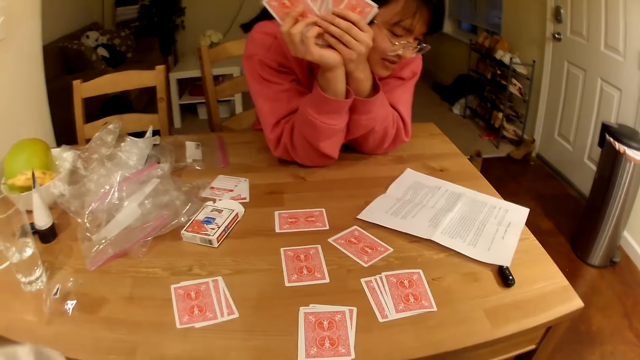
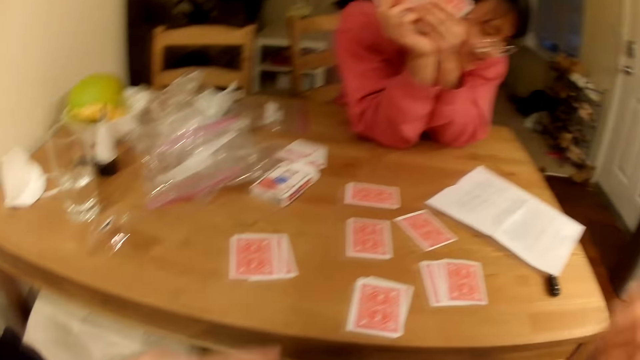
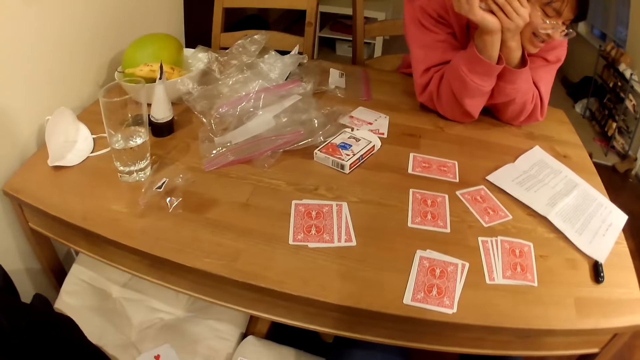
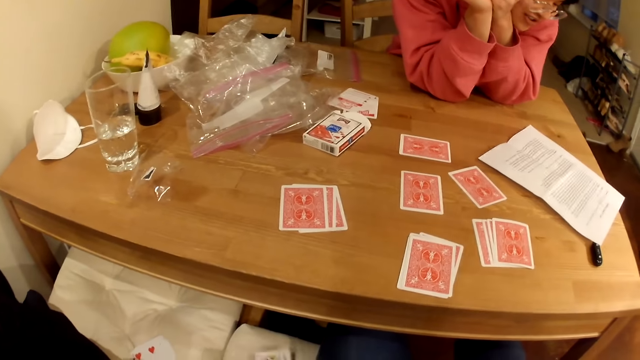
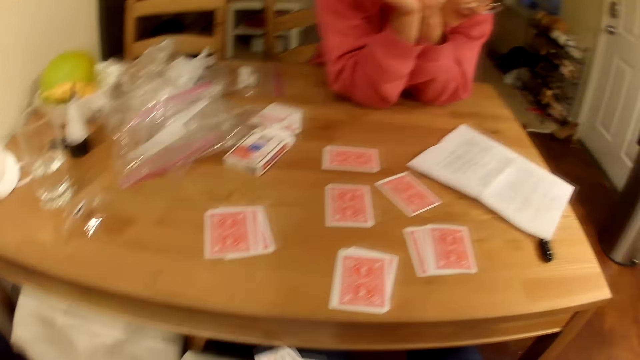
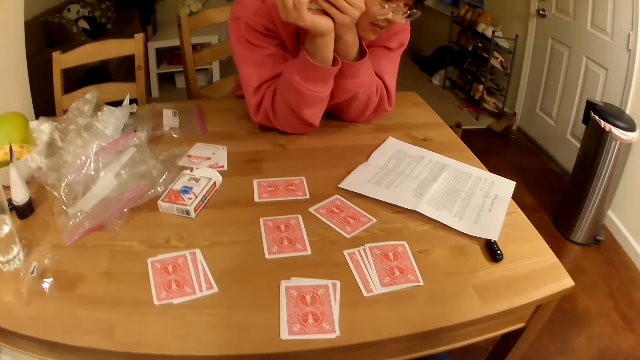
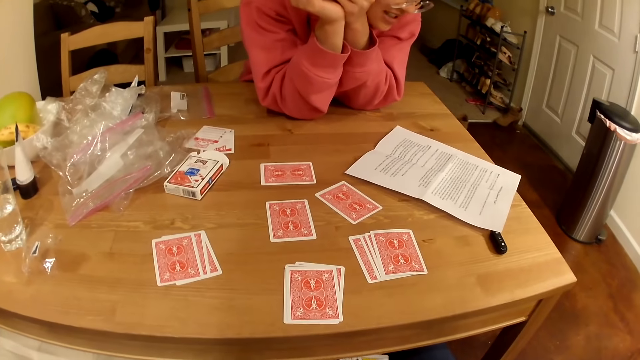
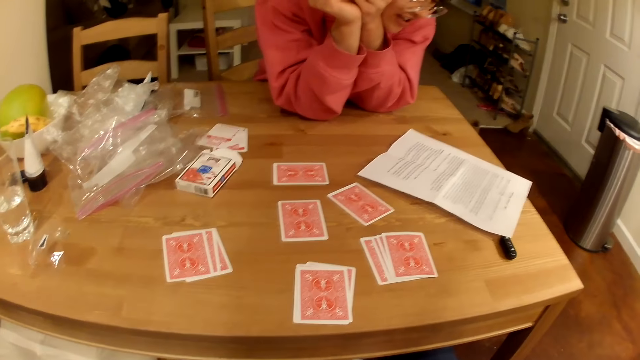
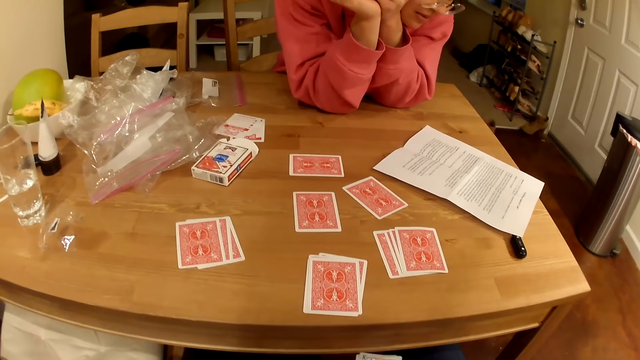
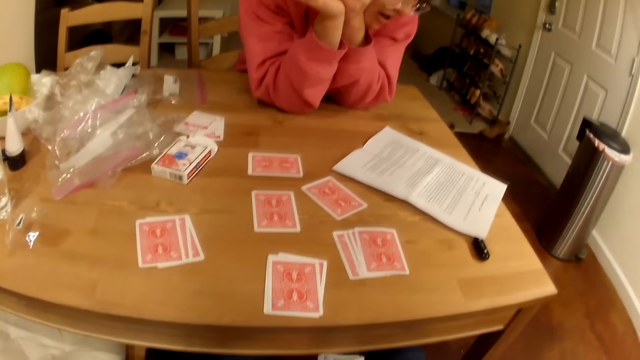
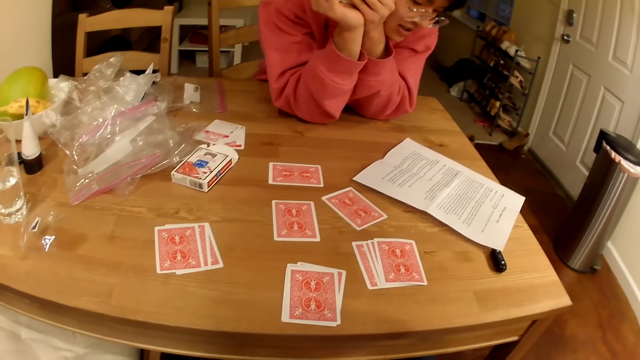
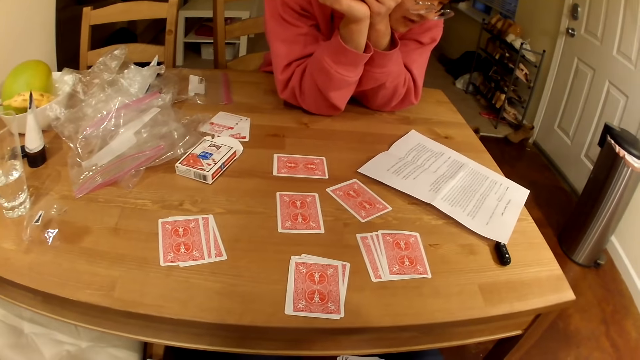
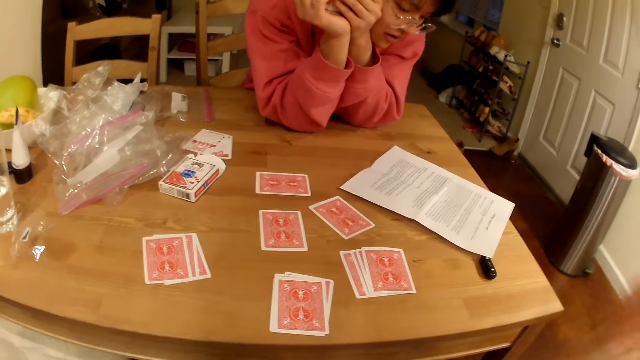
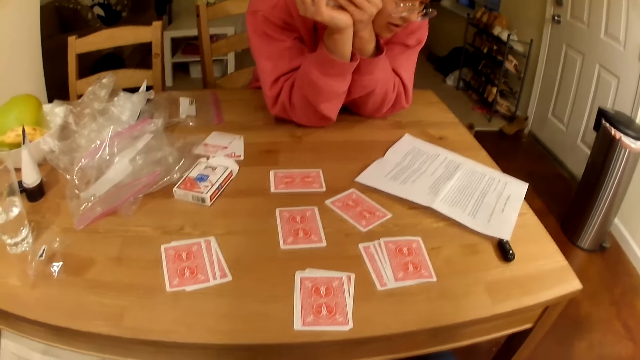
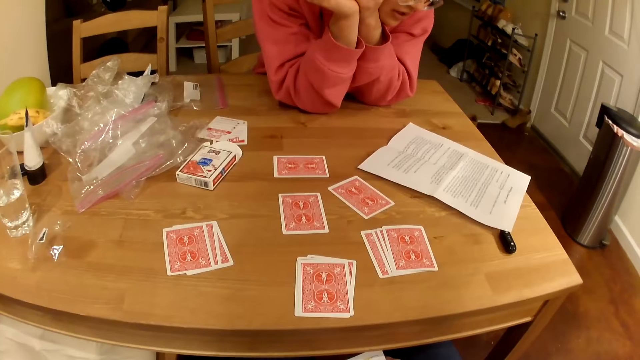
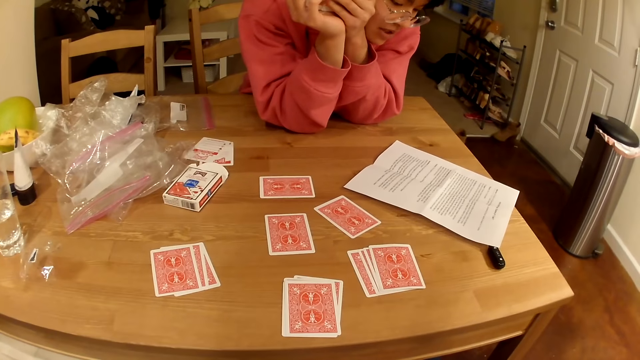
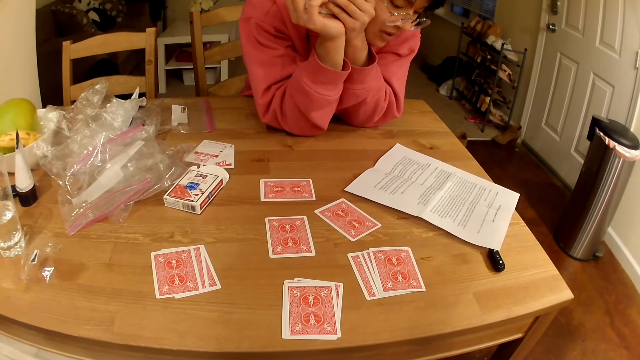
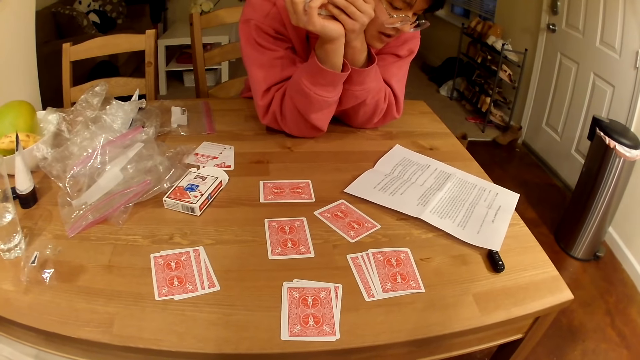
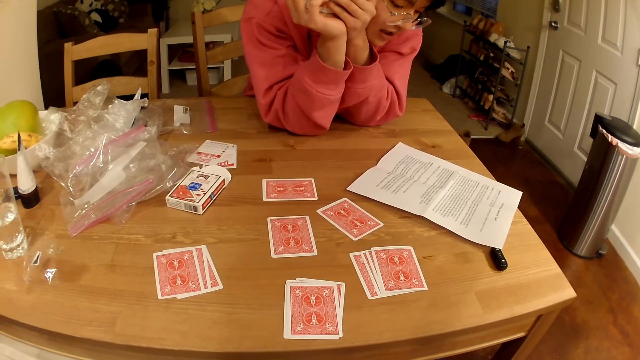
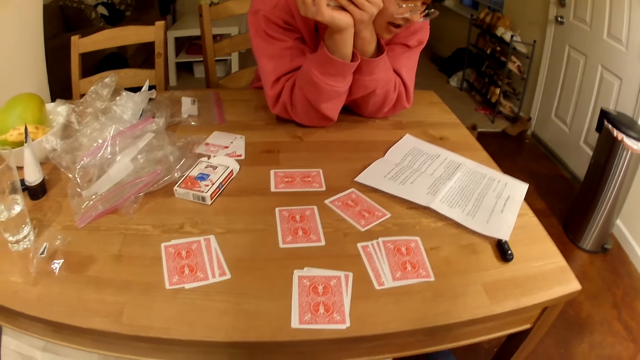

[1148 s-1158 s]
The camera wearer picks the playing cards from the seat. They lift the right hand.

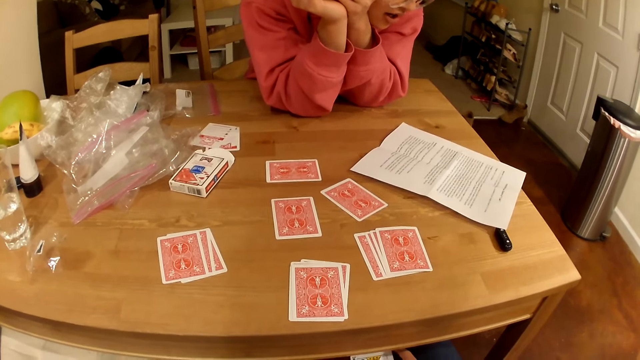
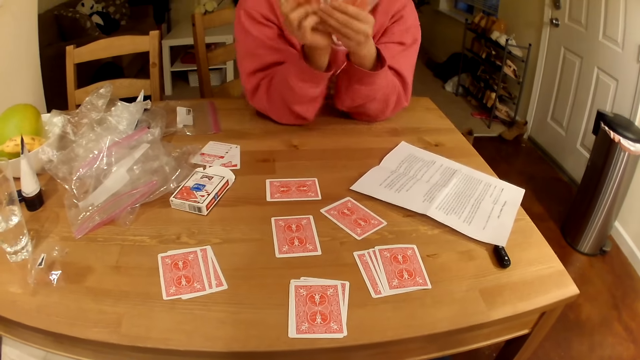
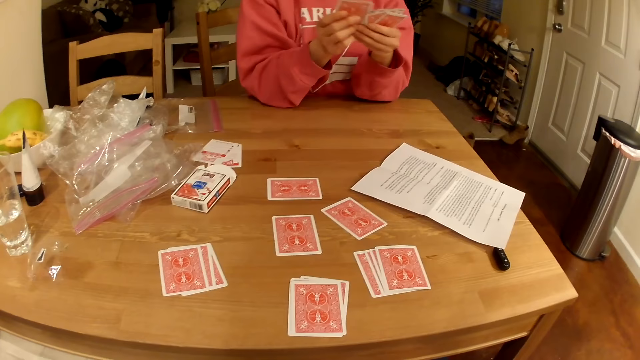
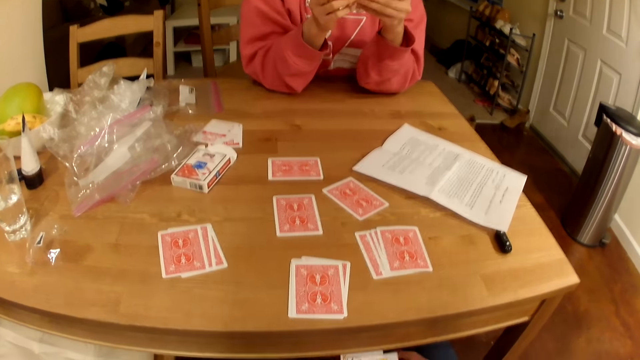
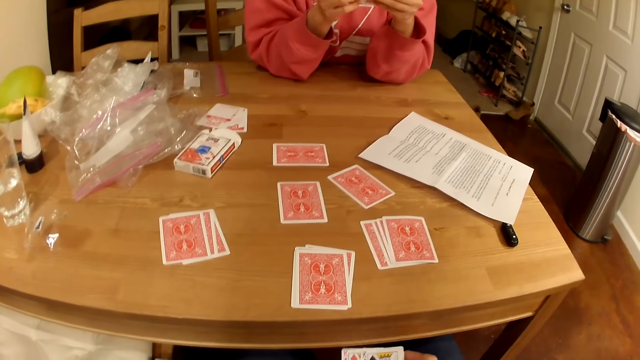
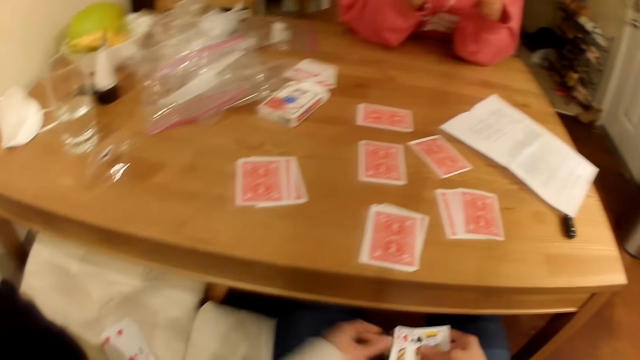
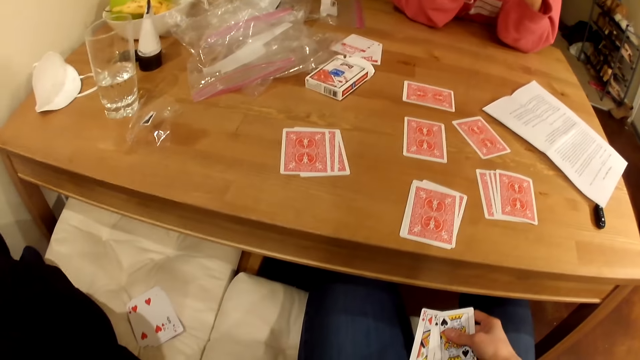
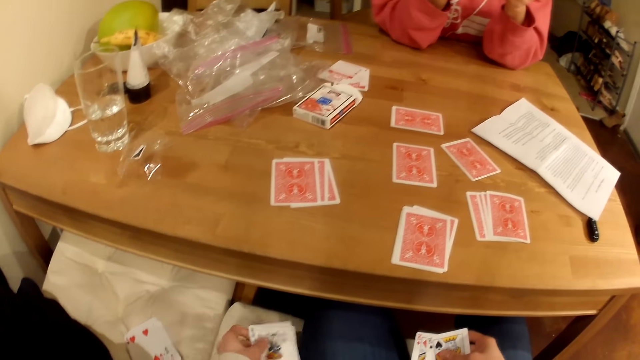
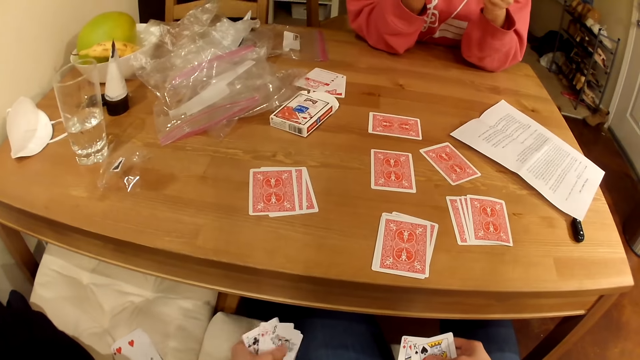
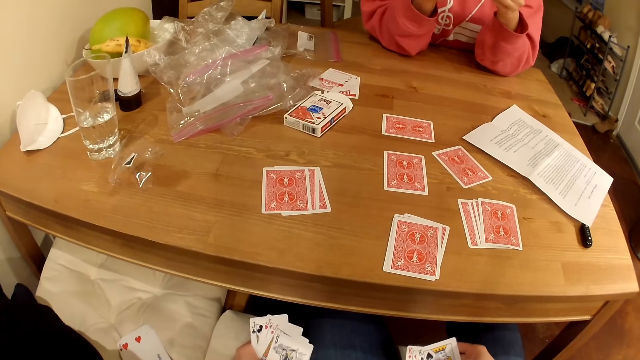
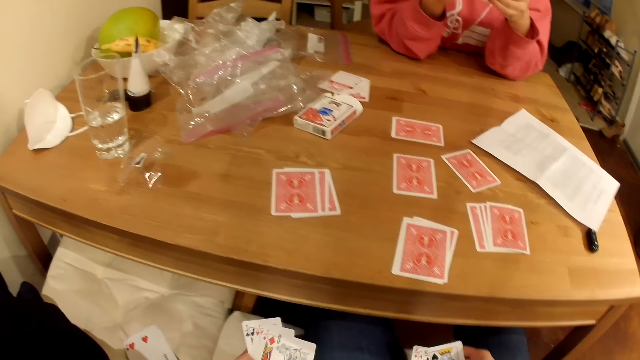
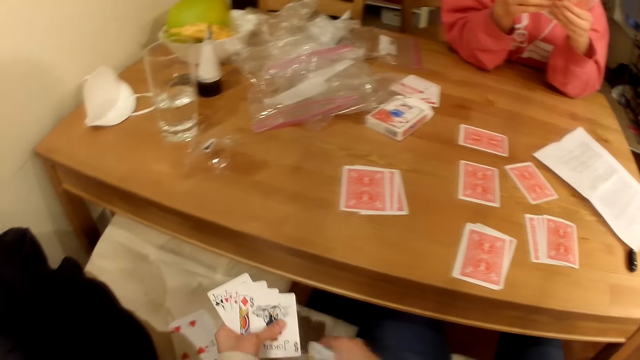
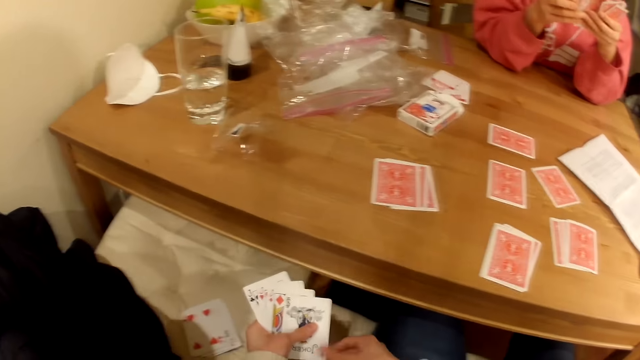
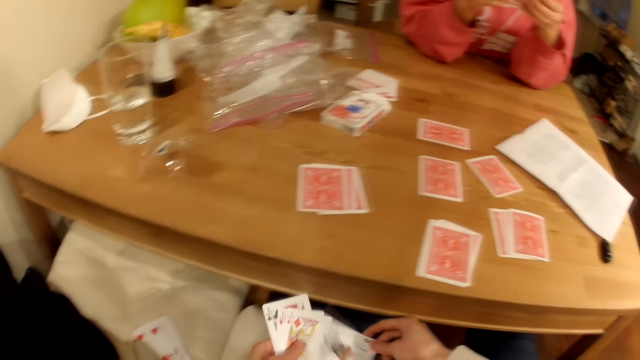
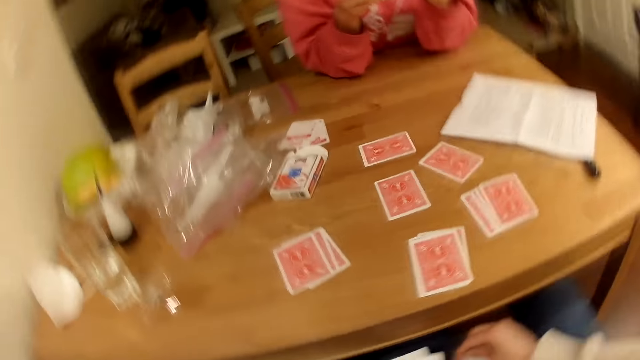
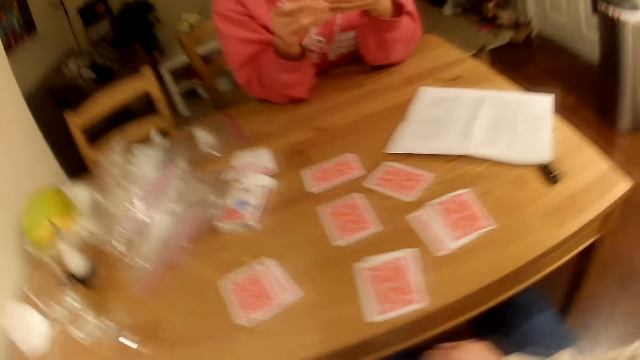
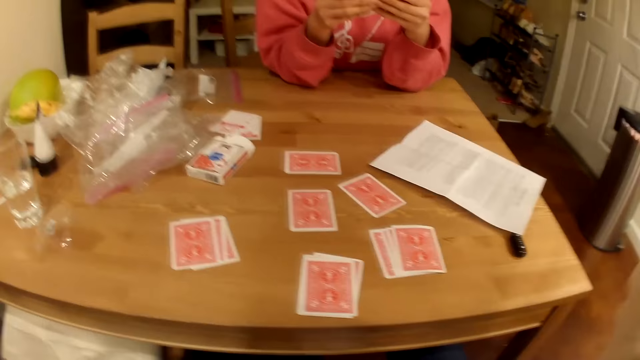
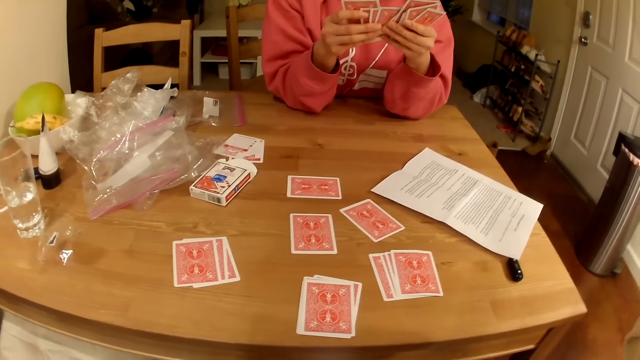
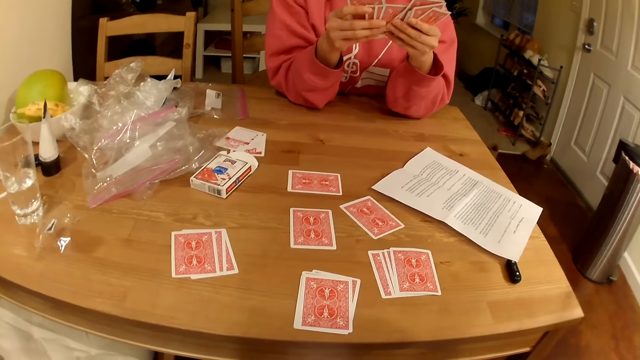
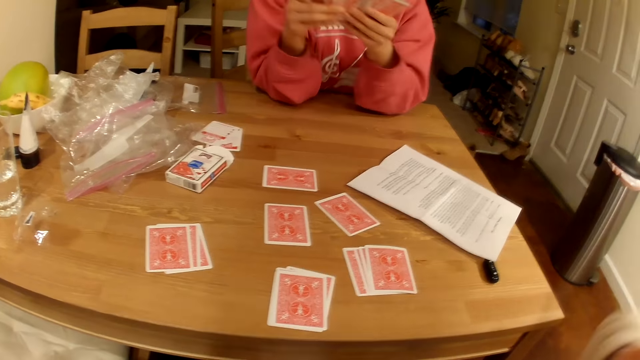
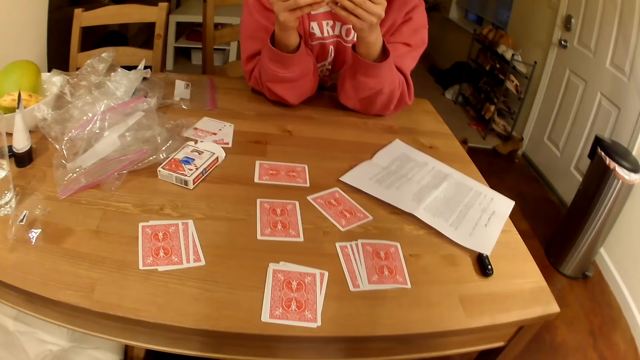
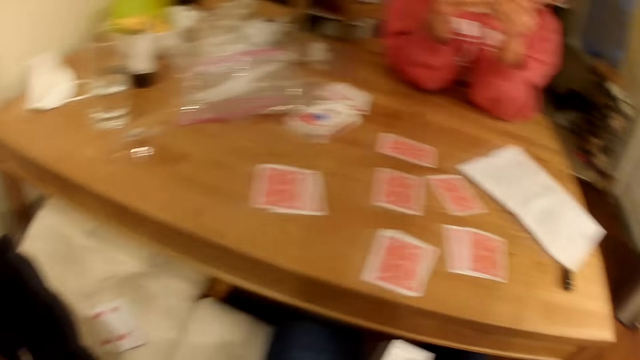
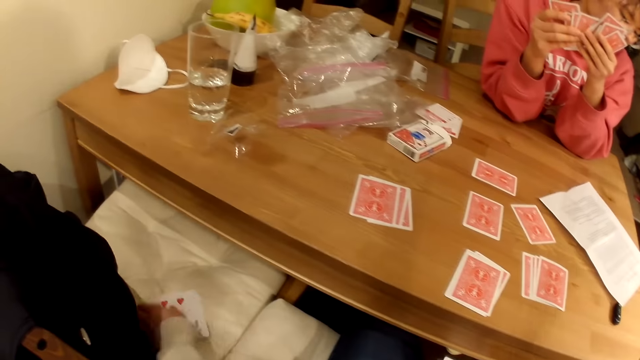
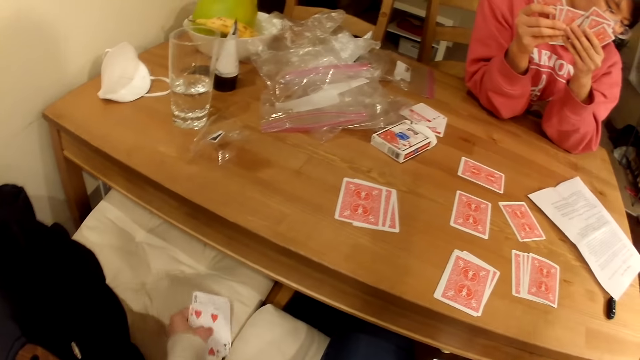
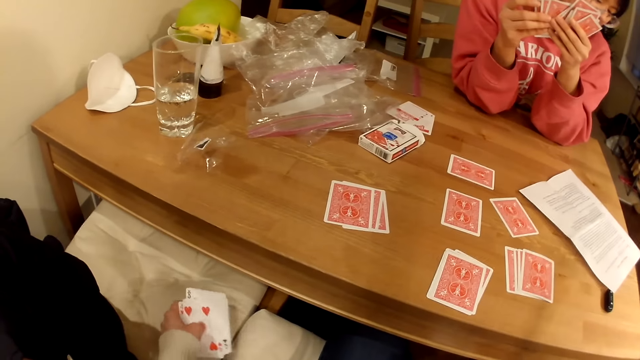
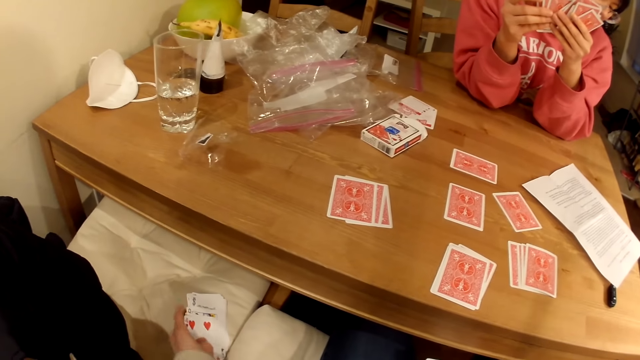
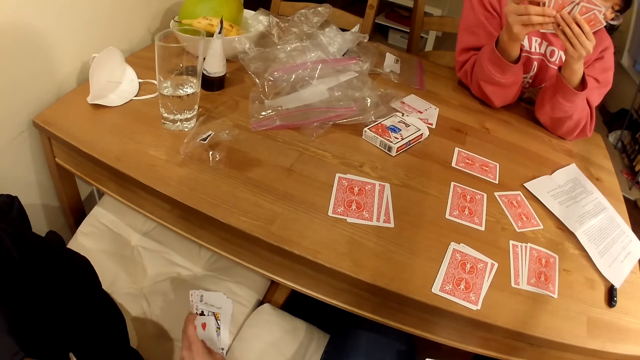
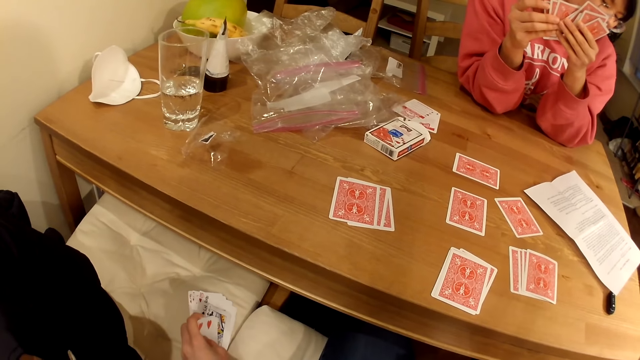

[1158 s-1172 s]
The camera wearer picks the playing cards from the seat. They put the playing cards on the seat. They lift the right hand. They check the playing cards on the seat.
